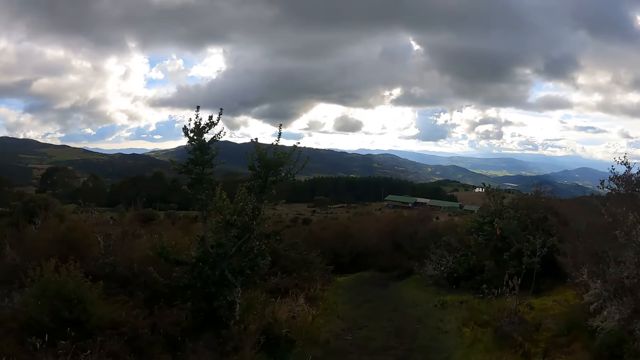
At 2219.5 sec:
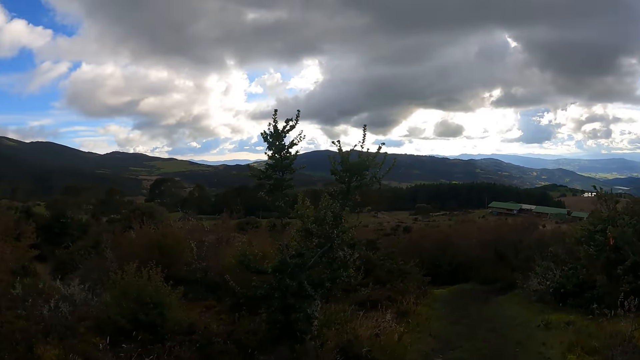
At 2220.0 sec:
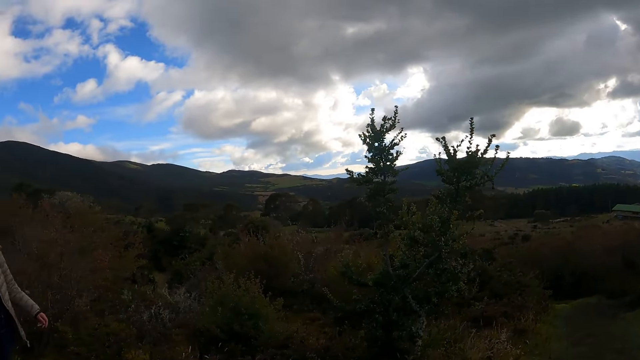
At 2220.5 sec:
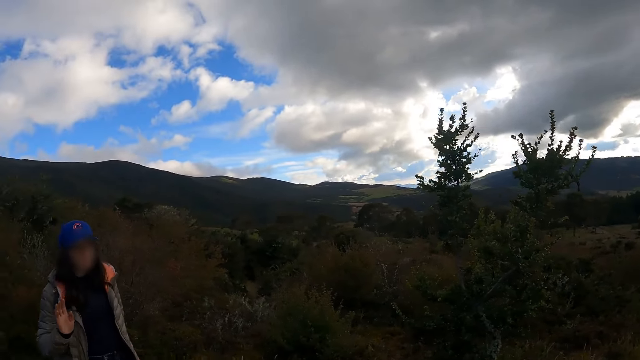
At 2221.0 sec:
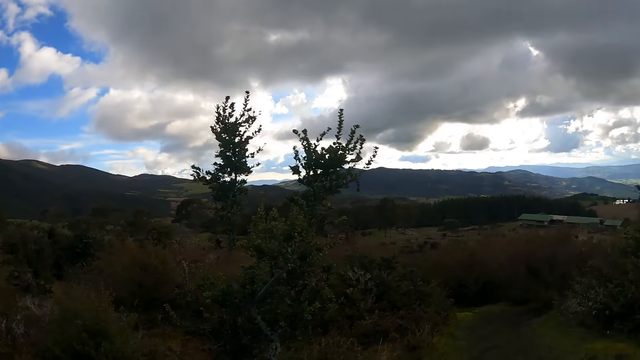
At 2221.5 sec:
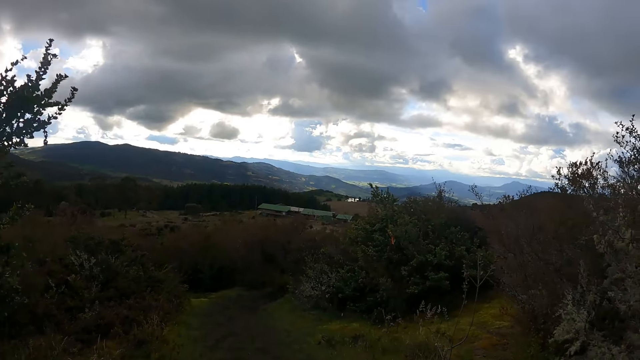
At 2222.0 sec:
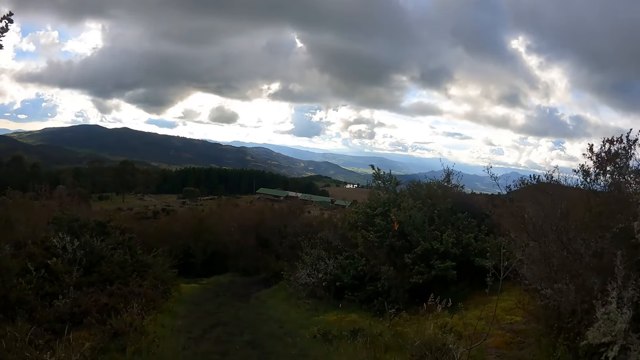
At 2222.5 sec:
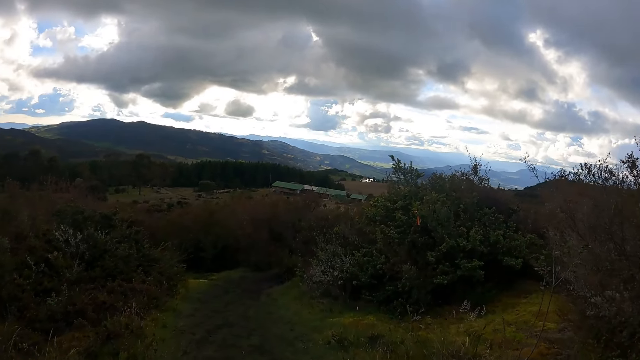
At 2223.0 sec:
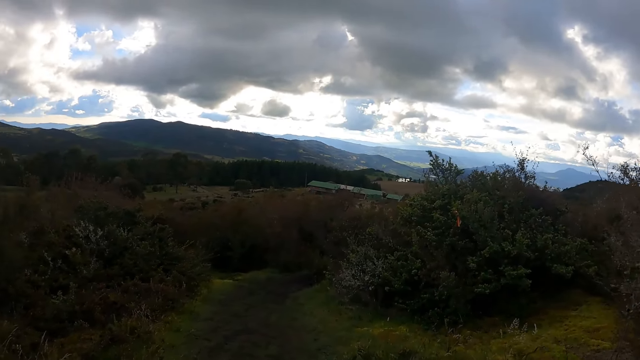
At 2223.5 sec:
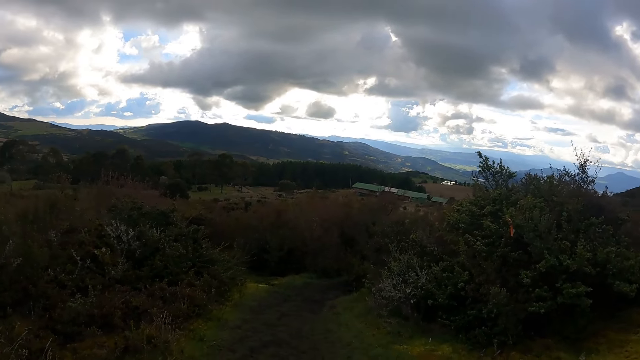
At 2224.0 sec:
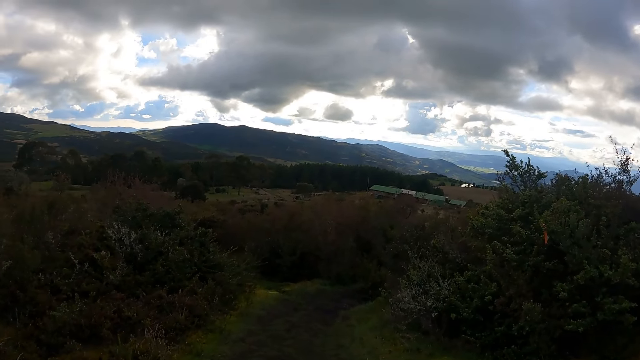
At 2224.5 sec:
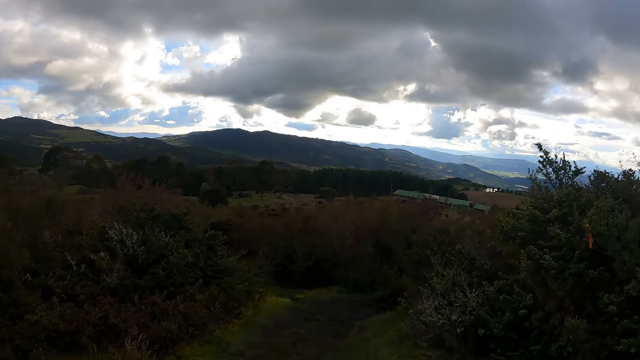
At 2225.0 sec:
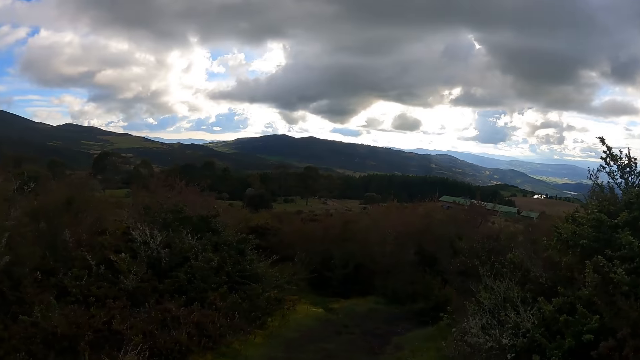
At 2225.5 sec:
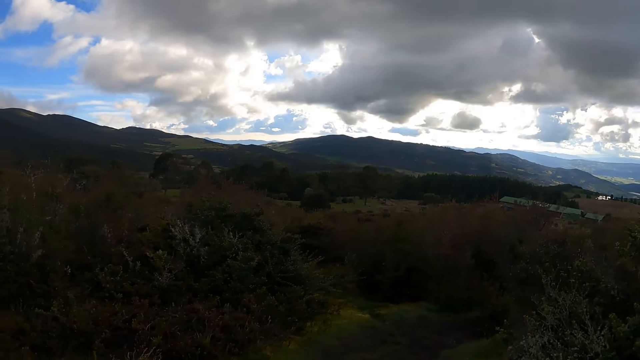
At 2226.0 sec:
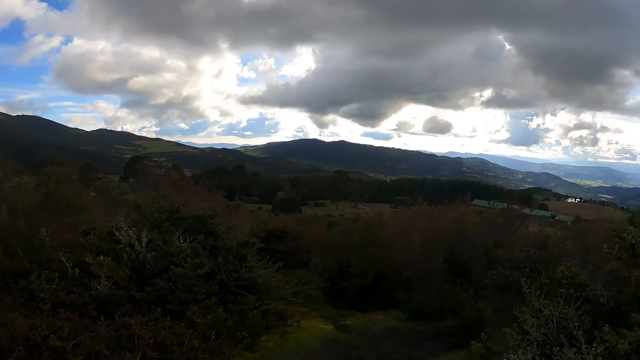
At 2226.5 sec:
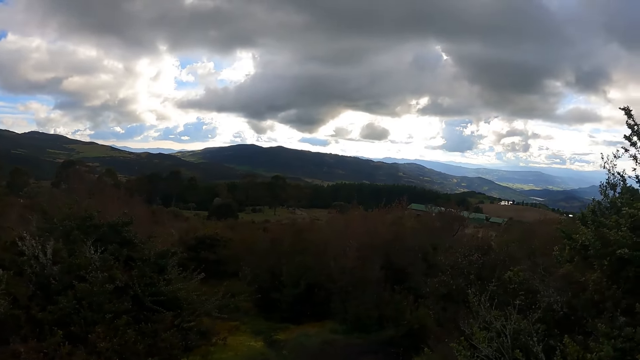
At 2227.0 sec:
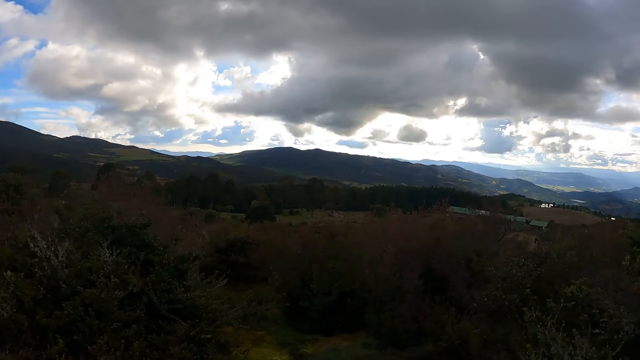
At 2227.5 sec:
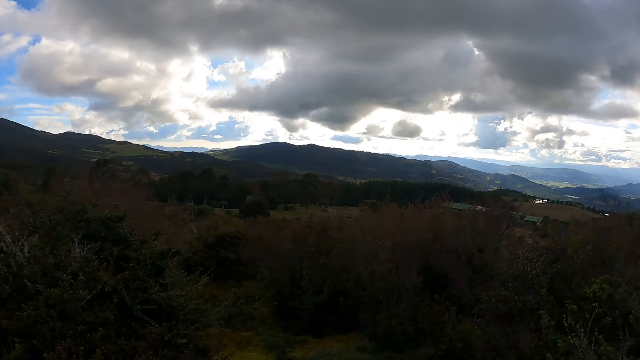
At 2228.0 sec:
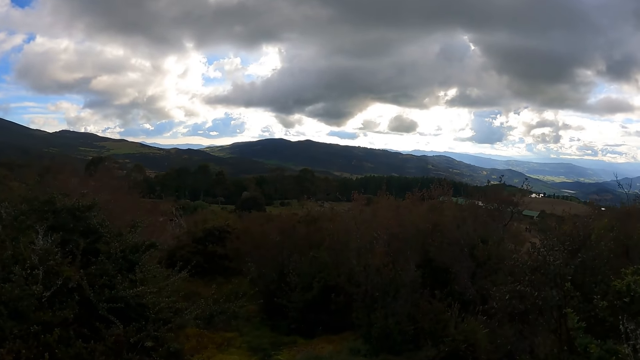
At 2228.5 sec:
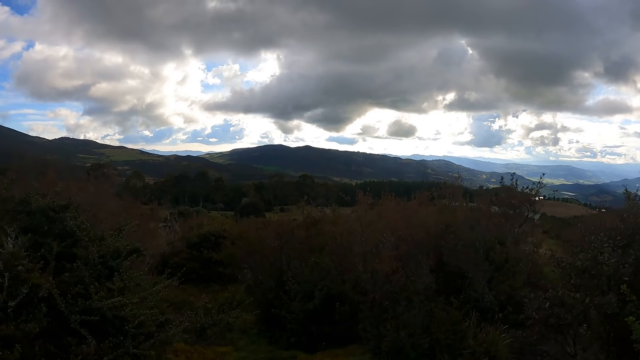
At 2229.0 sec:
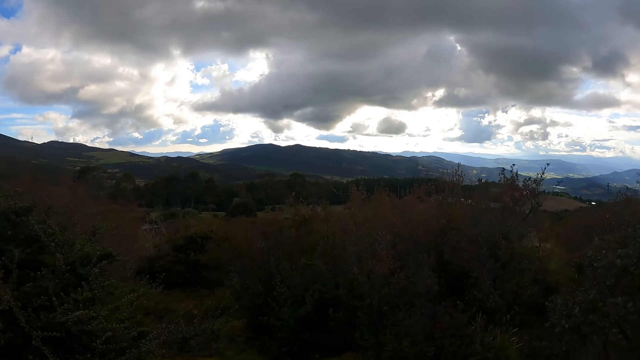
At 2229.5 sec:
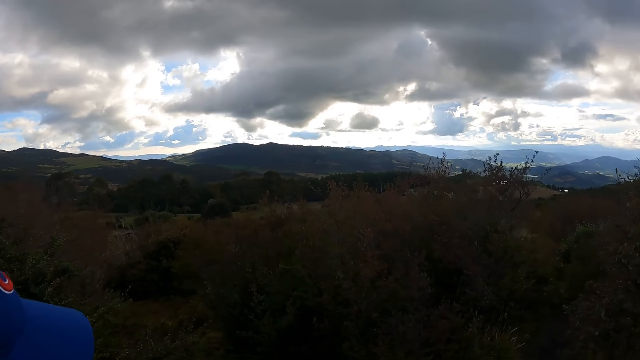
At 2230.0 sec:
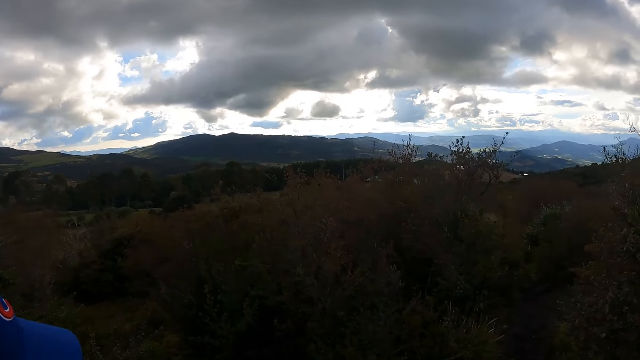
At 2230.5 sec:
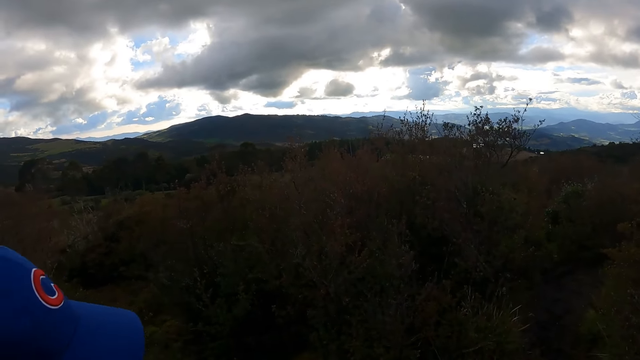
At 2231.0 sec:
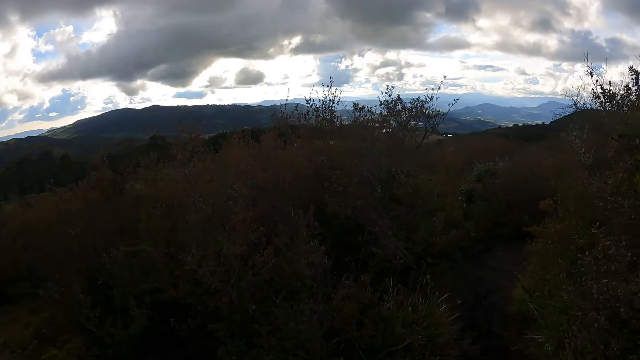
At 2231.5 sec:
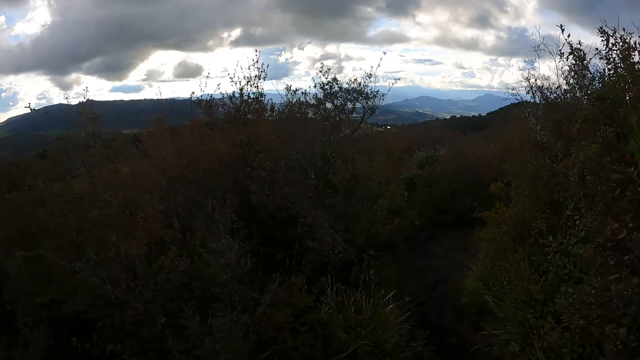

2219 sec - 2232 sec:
A woman walks on the field. The camera wearer walks on the pathway.

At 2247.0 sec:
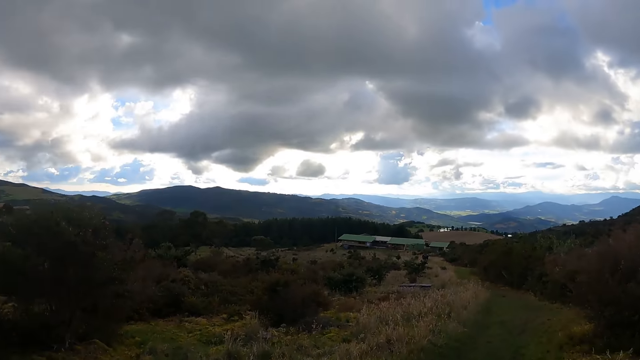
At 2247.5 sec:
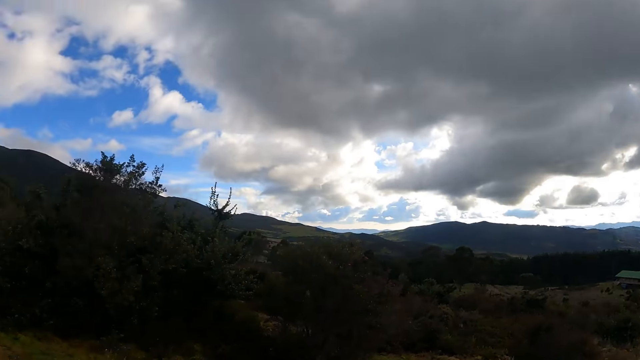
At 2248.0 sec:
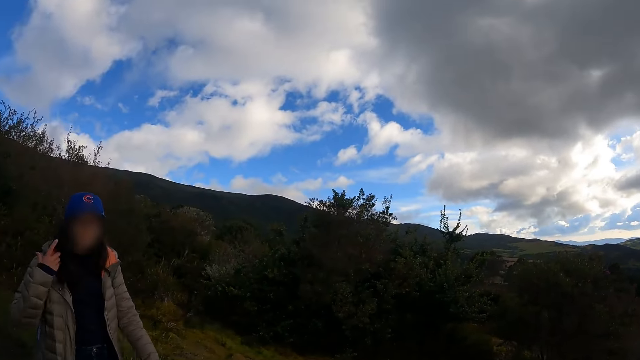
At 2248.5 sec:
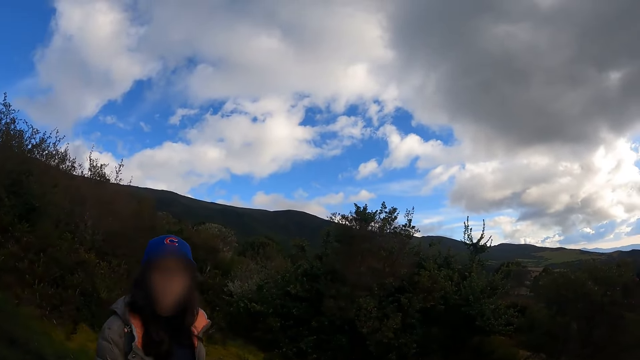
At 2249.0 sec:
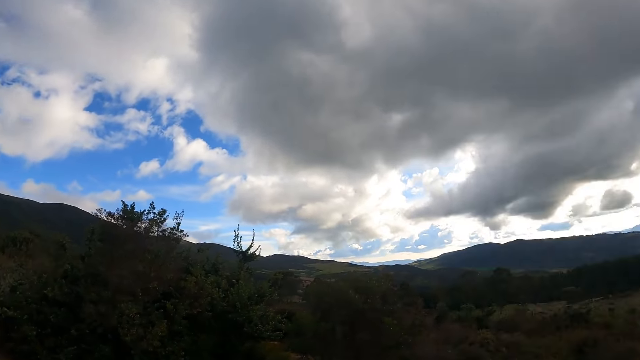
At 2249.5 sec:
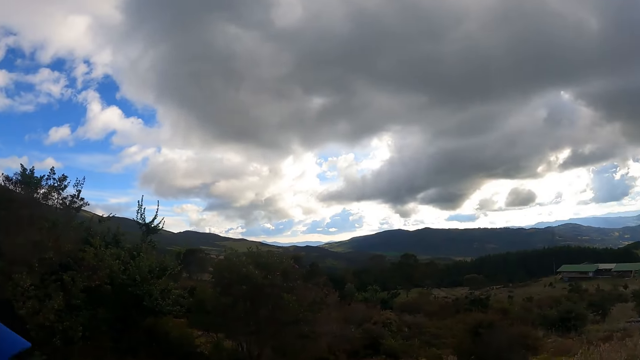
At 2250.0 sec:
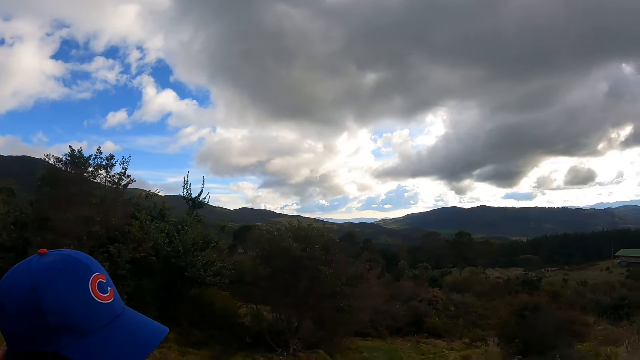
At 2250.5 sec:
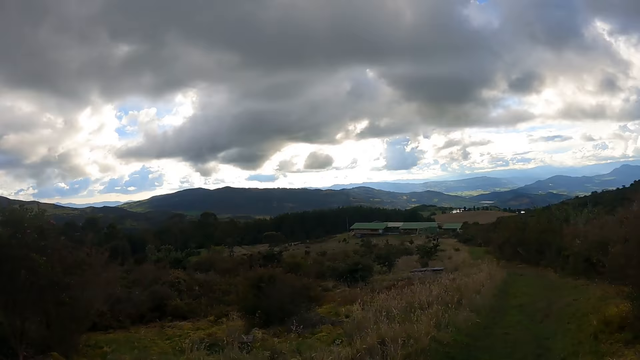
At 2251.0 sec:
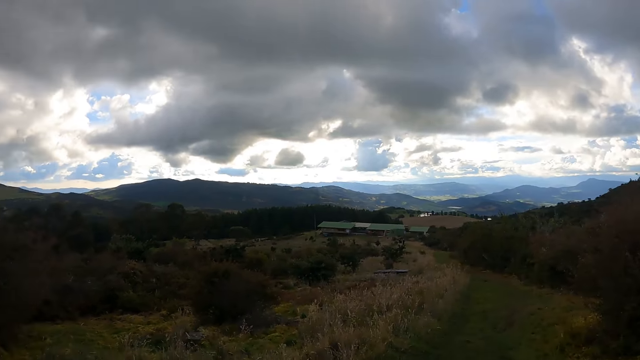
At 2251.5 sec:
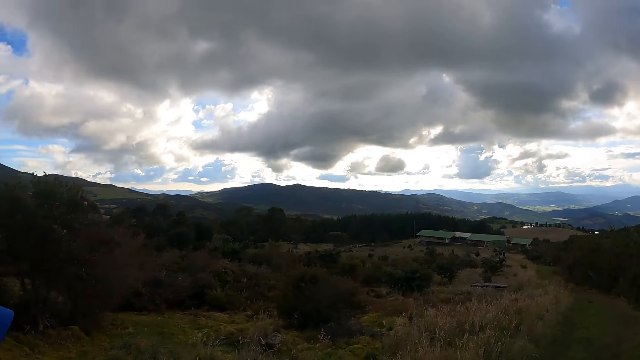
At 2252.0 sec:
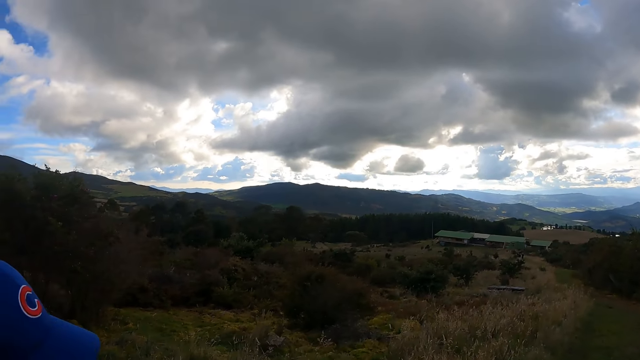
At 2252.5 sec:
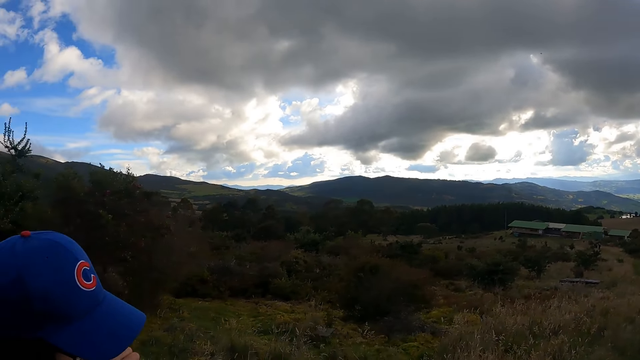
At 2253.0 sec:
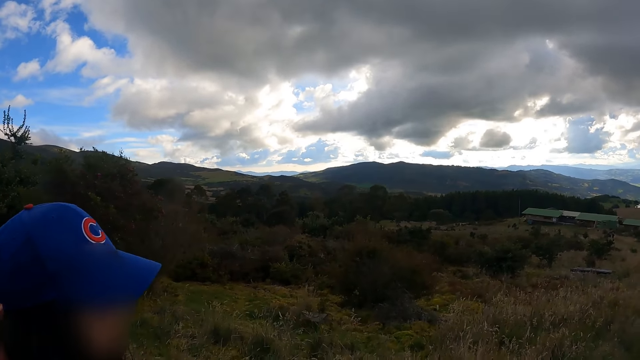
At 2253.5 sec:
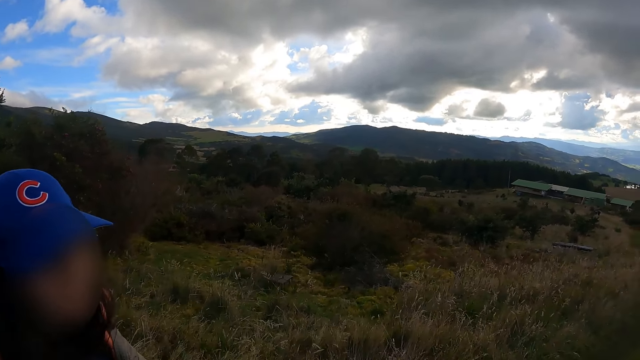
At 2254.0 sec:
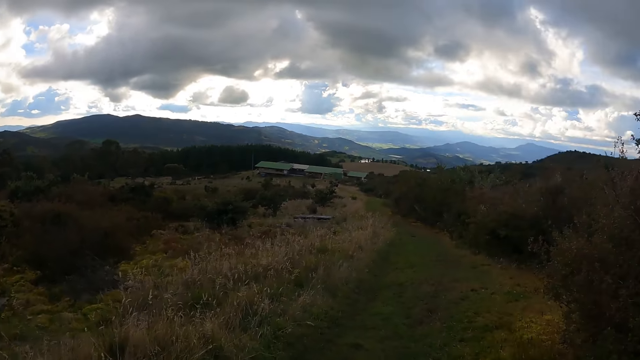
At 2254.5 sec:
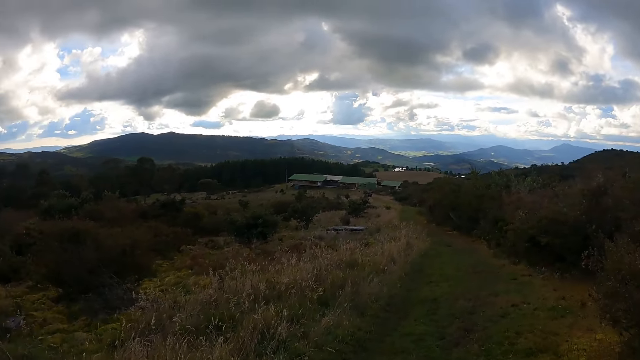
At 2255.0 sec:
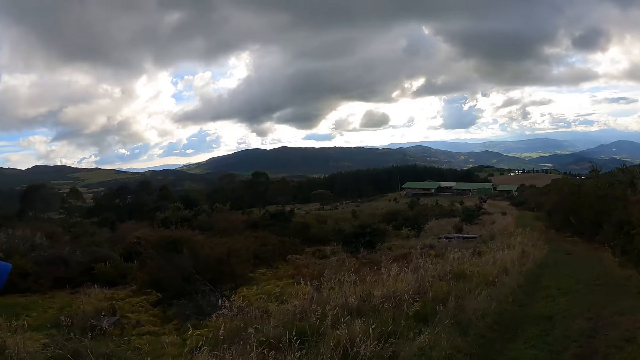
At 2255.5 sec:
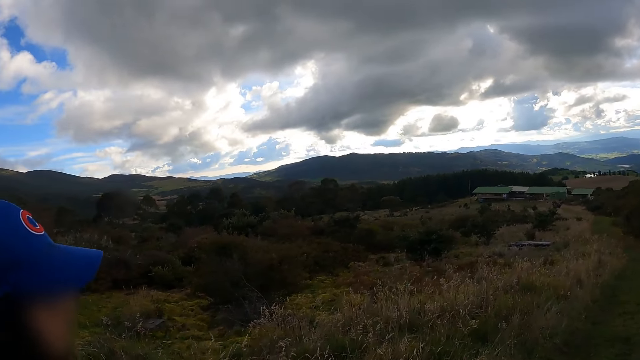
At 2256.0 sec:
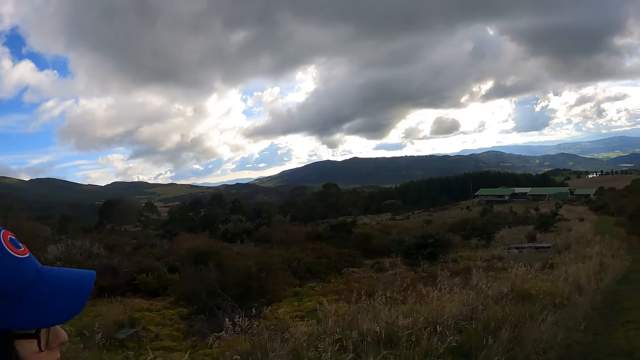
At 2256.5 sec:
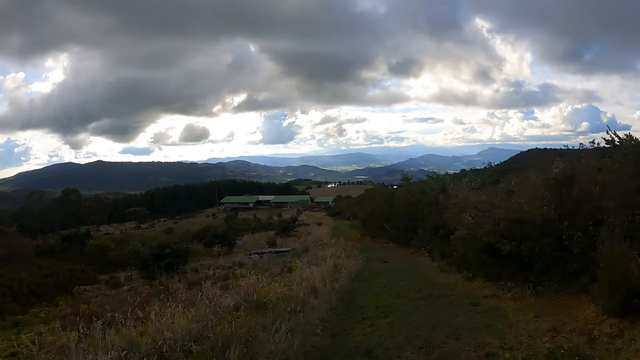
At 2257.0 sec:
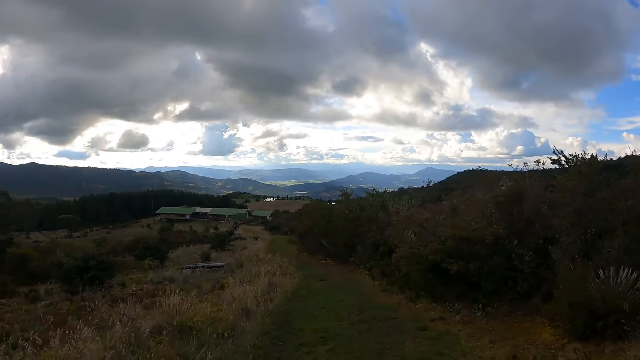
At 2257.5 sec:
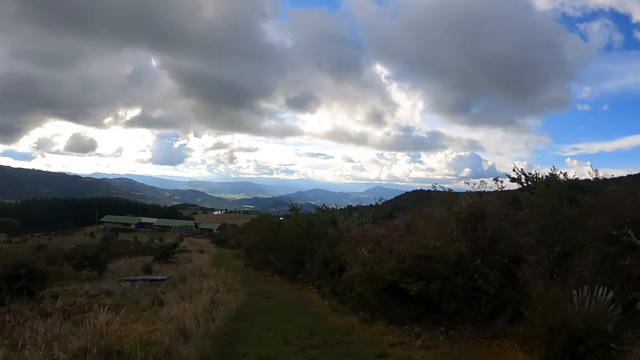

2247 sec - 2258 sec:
The camera wearer looks at a woman.
